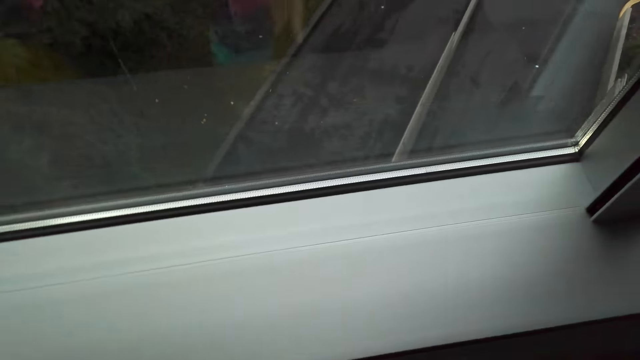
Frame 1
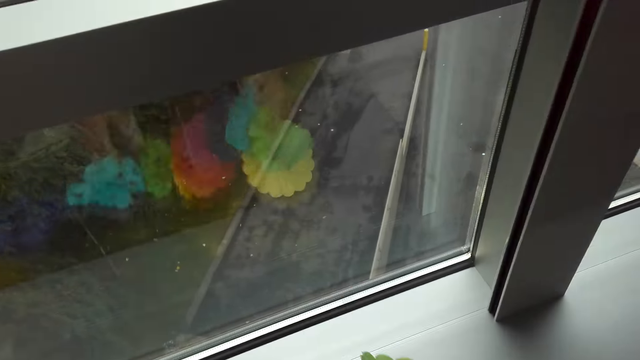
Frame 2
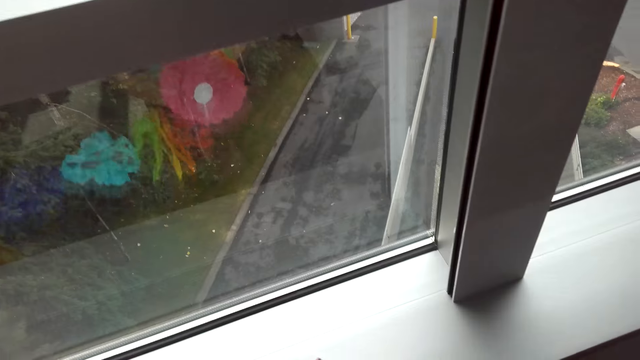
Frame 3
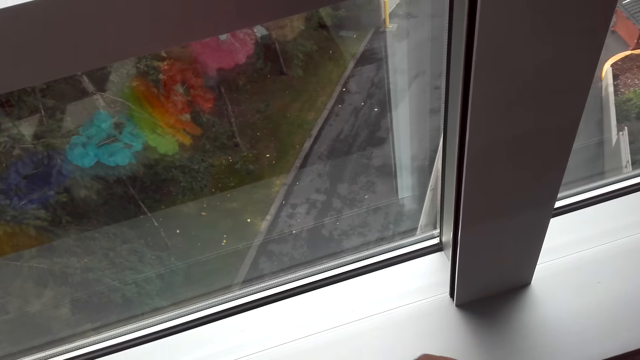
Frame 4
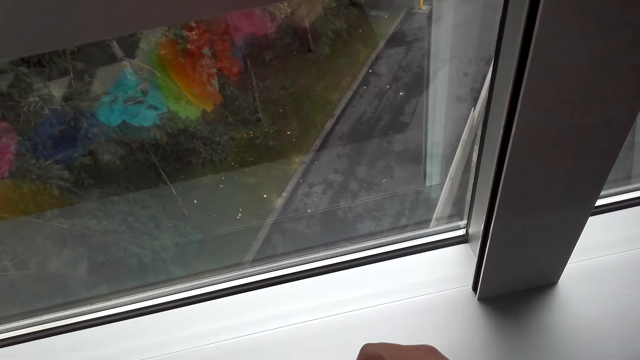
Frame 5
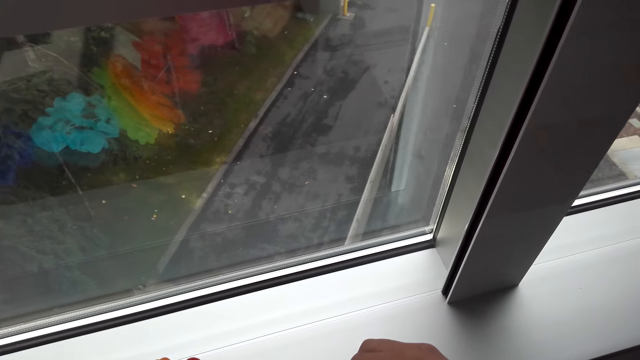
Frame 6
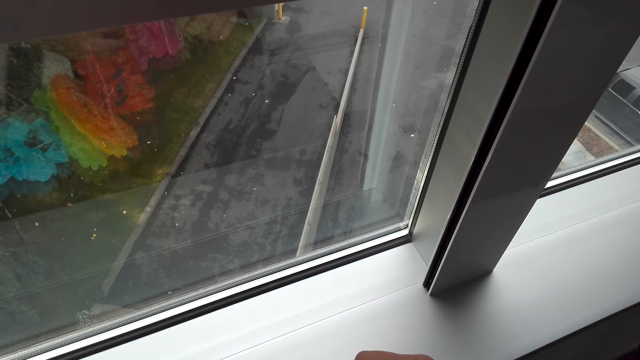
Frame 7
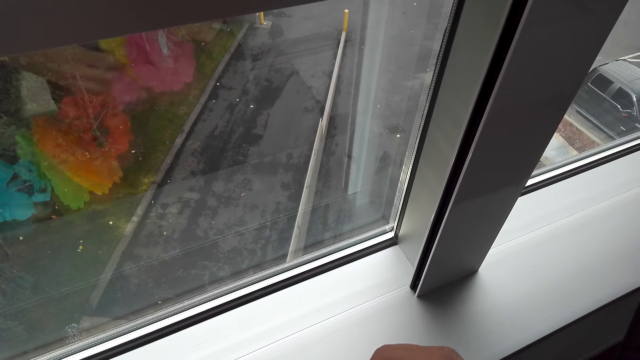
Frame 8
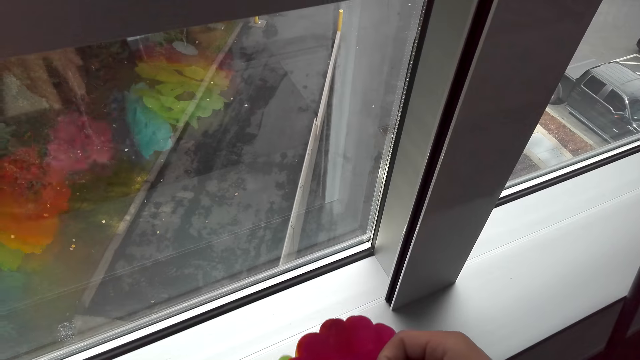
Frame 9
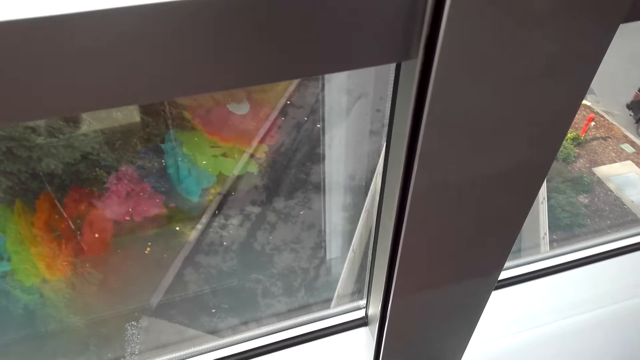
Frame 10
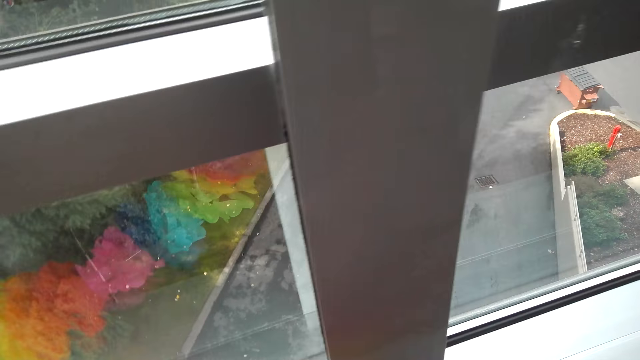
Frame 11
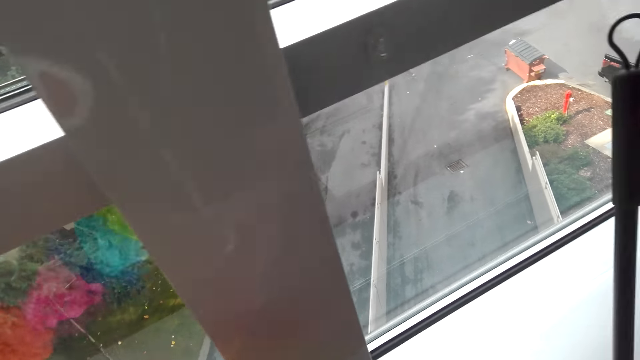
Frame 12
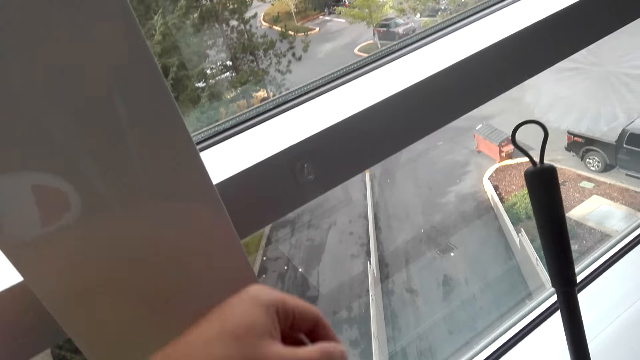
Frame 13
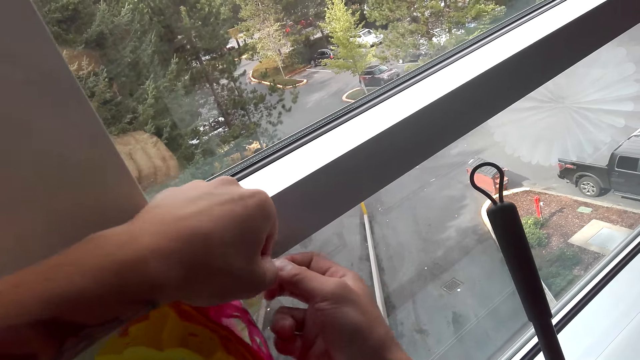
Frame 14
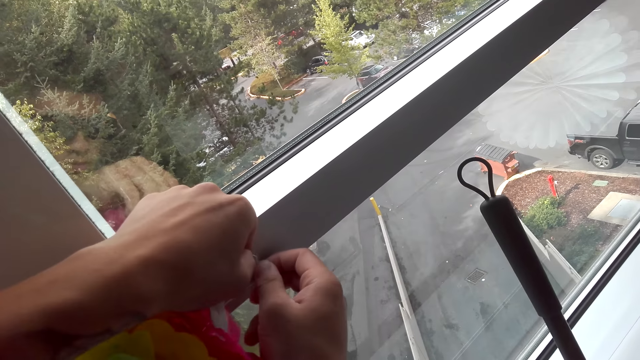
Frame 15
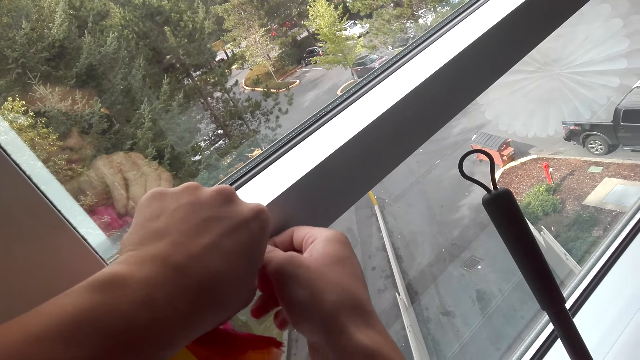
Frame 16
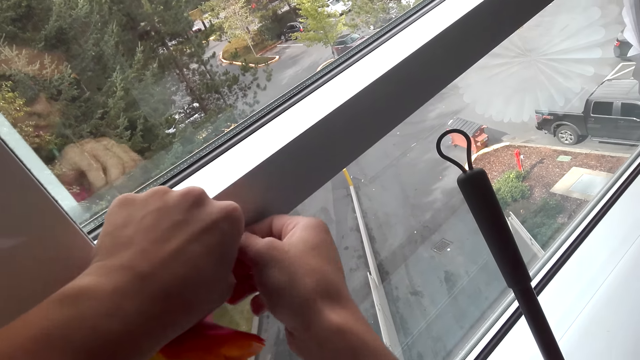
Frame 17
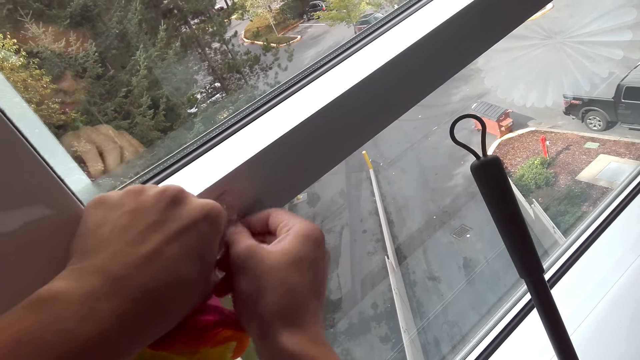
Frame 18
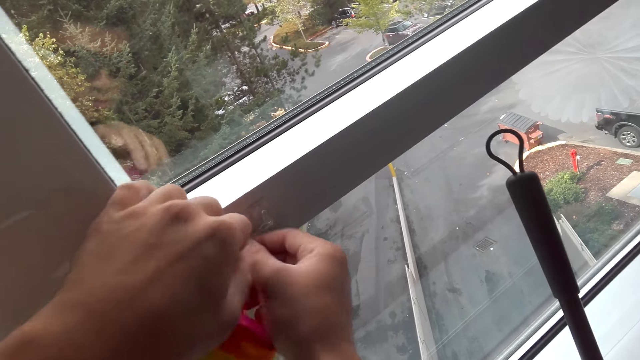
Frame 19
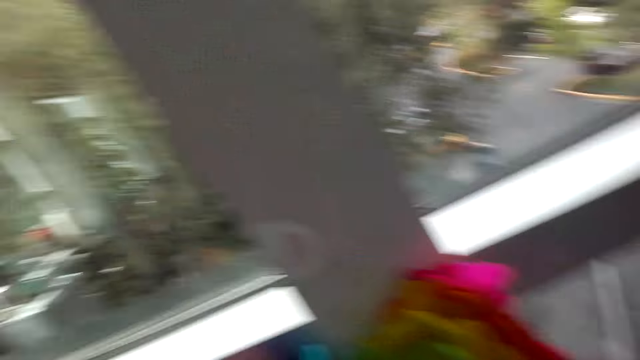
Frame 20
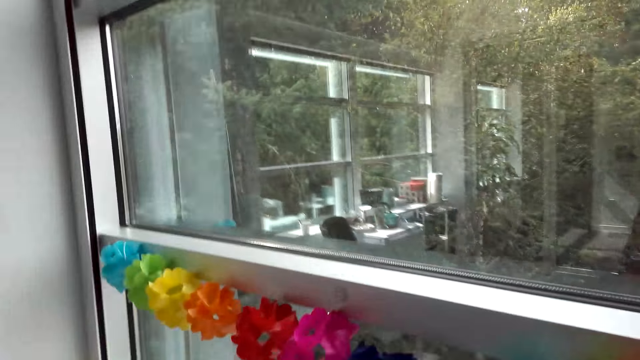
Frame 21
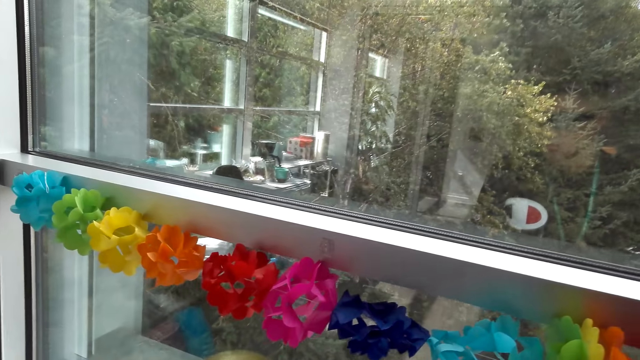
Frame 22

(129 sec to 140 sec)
The camera wearer picks the decorations. They hang the decorations on the window.

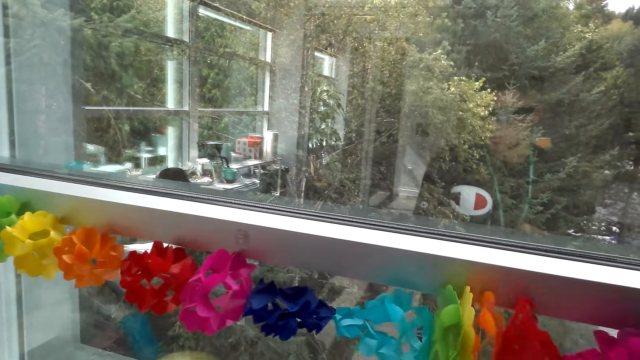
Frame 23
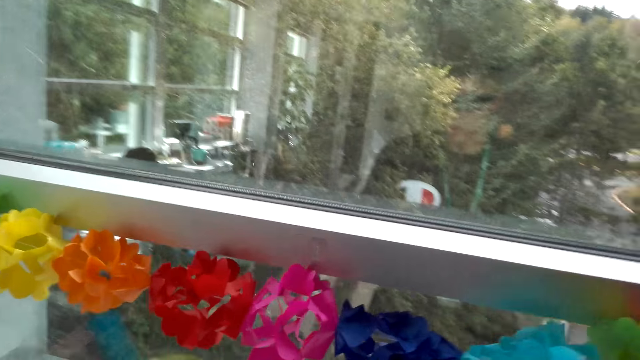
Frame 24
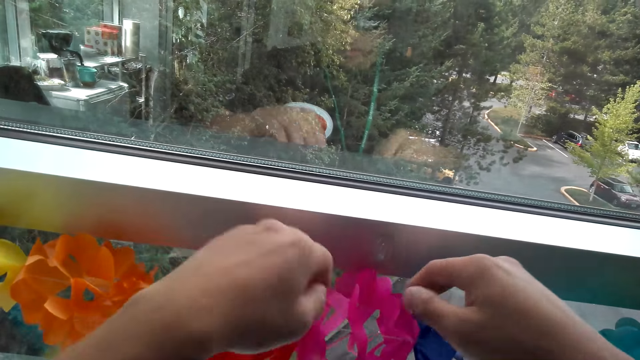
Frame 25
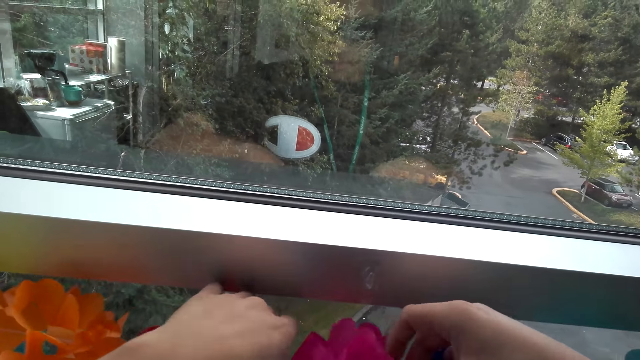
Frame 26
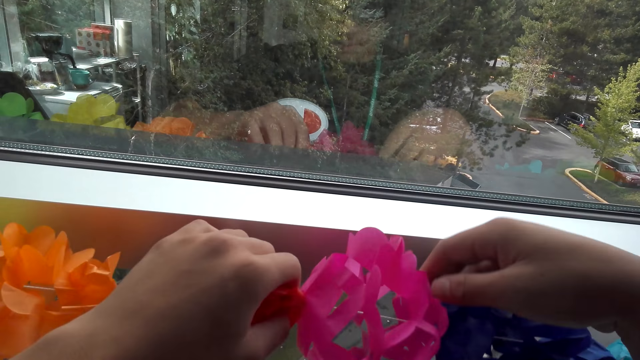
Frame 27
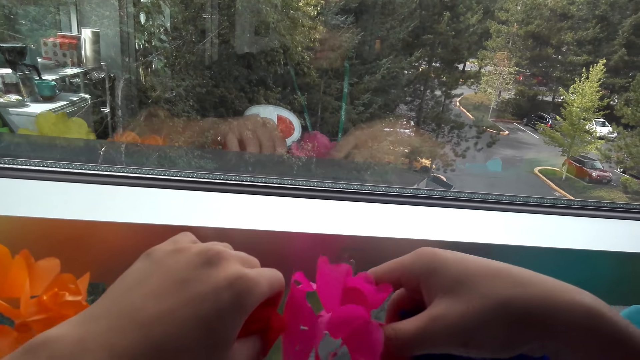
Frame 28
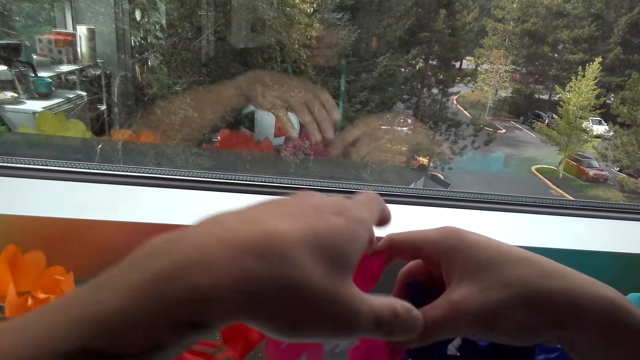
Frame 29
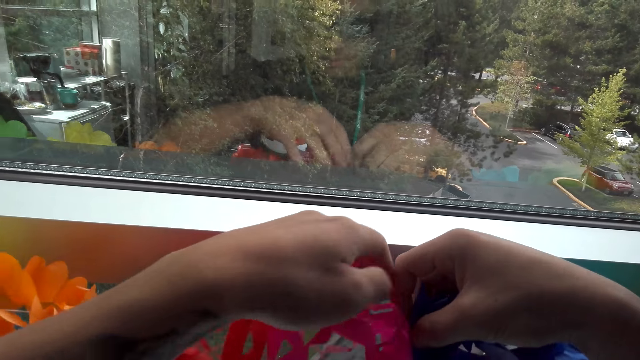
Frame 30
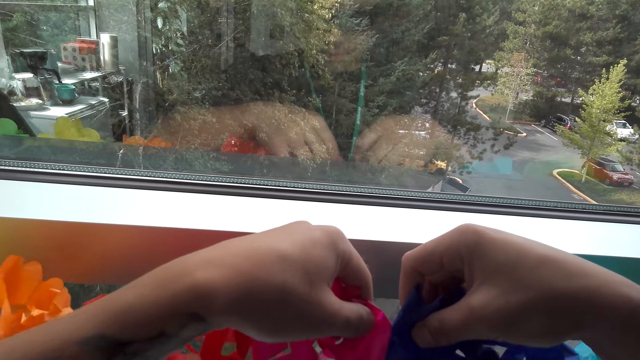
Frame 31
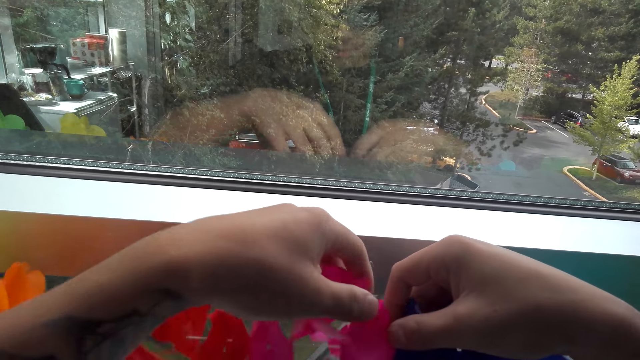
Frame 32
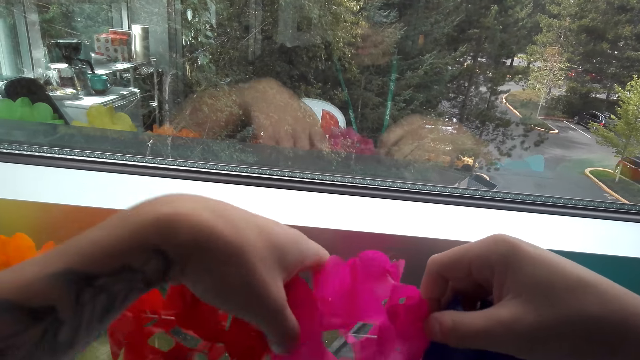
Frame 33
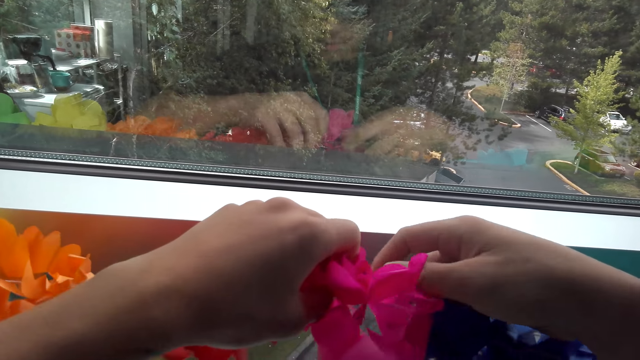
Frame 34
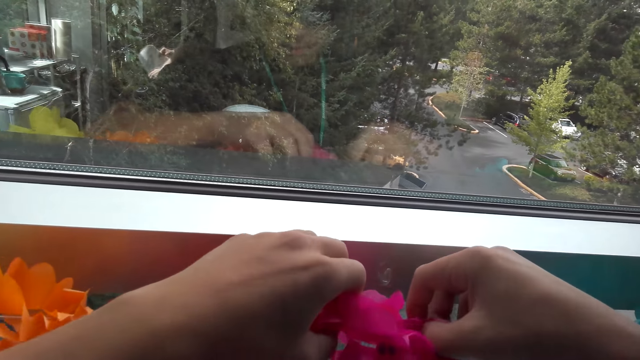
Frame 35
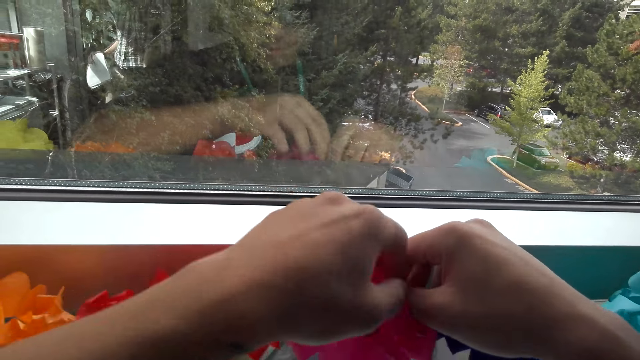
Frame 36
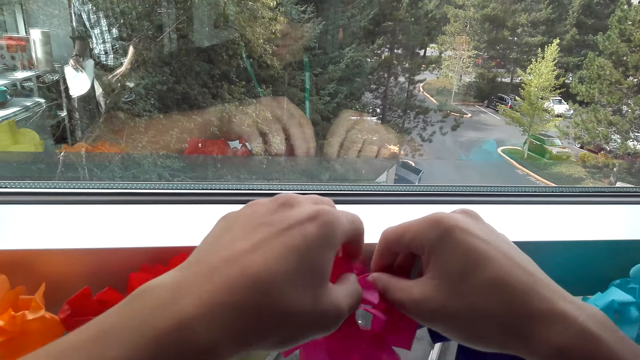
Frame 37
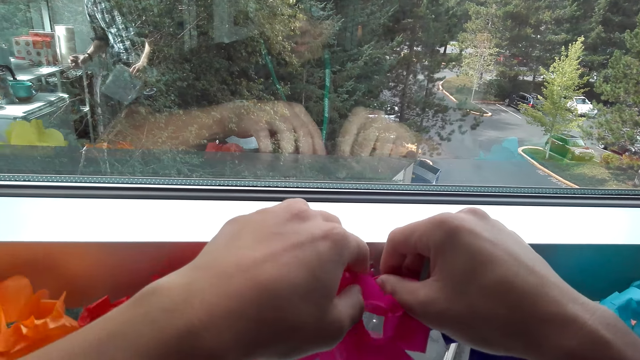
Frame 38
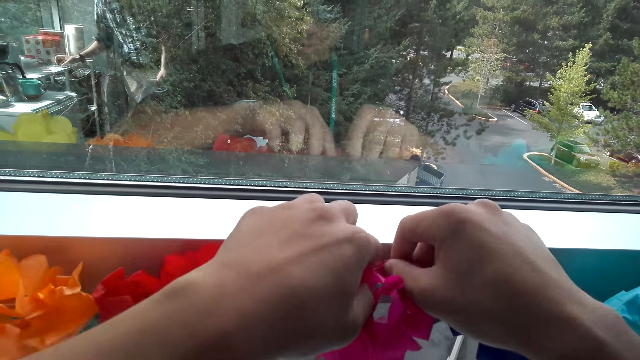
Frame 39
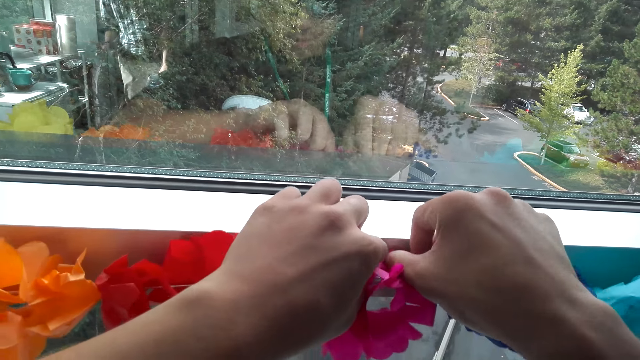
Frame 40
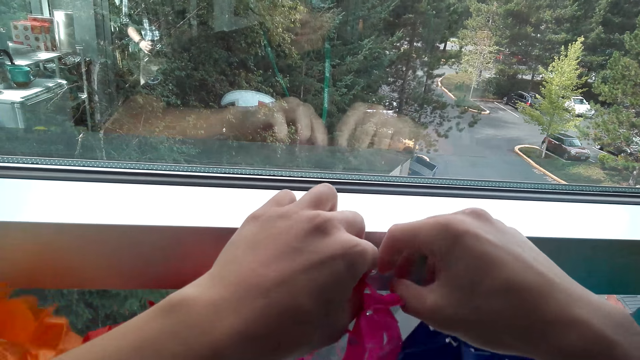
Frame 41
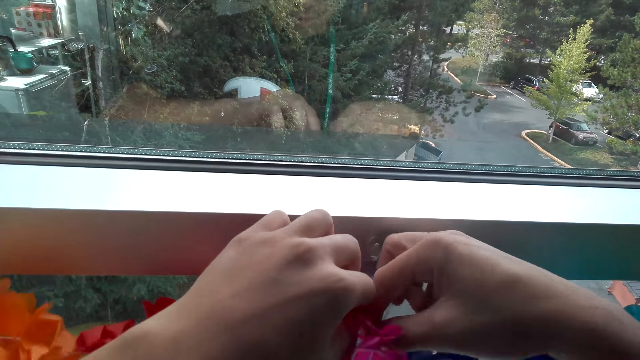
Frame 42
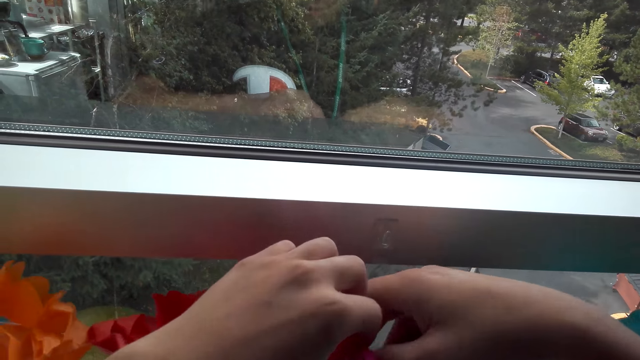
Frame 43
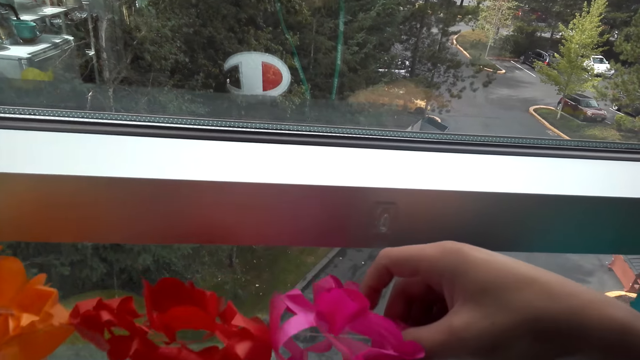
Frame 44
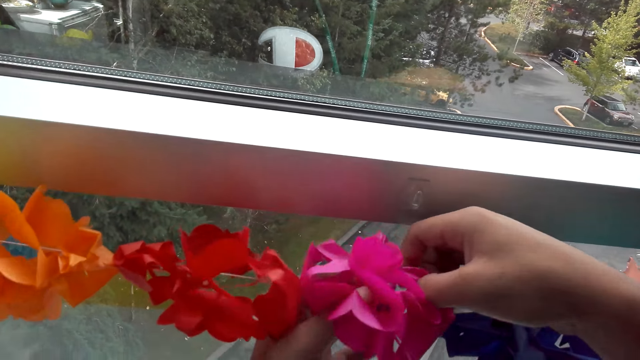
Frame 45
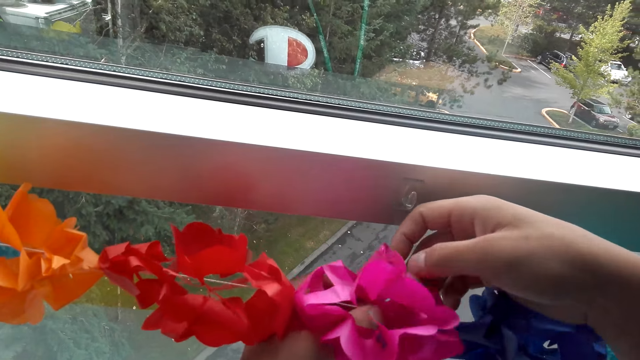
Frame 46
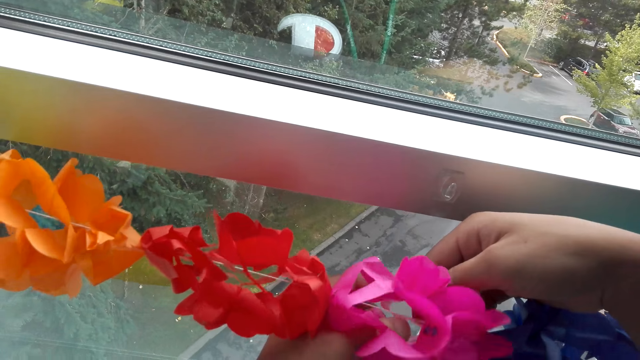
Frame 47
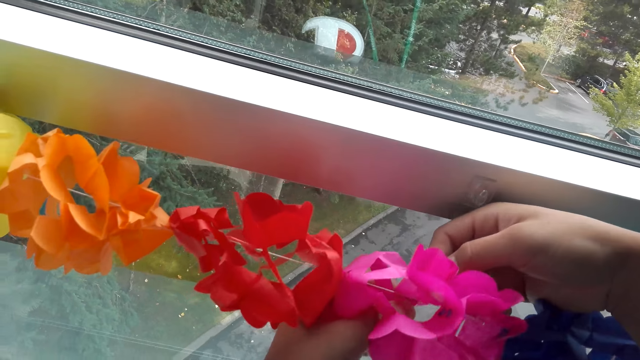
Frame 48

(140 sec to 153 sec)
The camera wearer looks for the thread in the decorations. They hang the decorations on the window. They look for the thread in the decorations.
